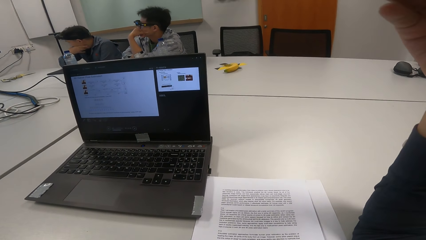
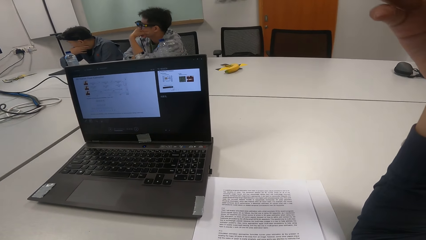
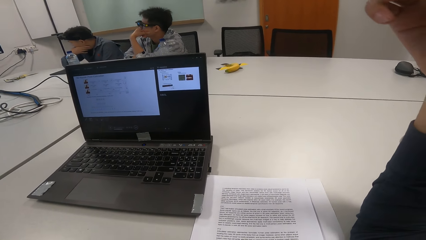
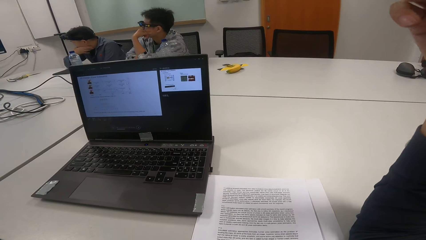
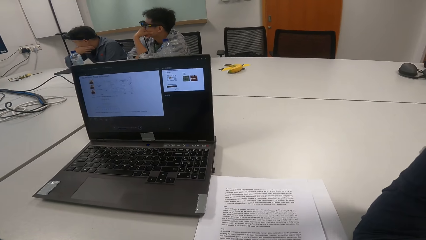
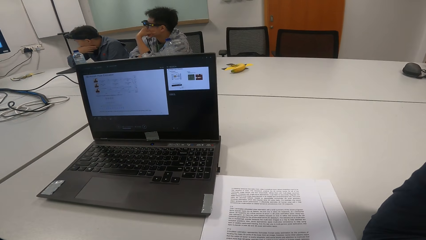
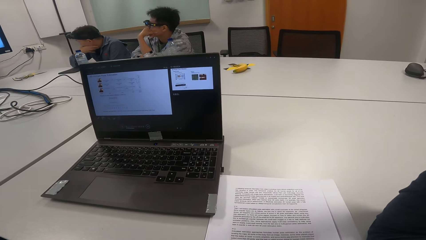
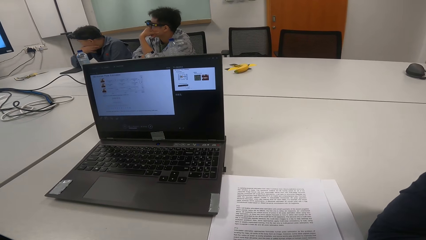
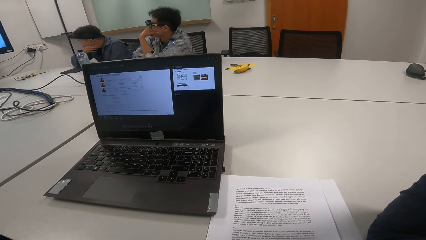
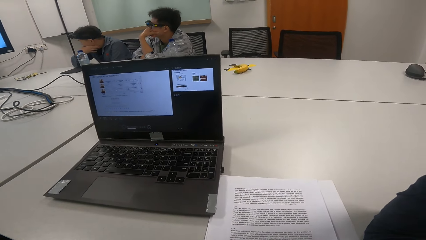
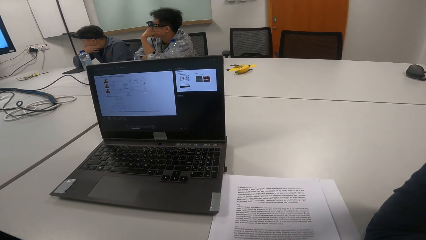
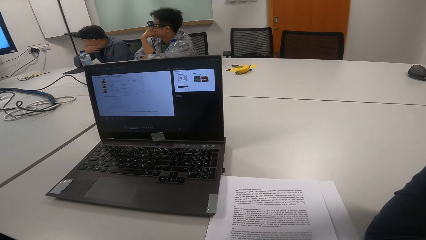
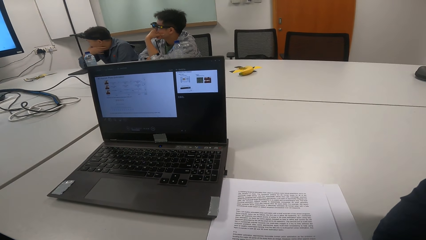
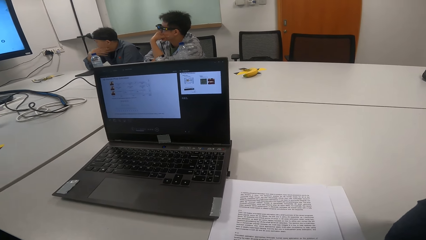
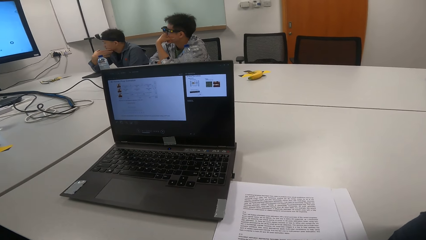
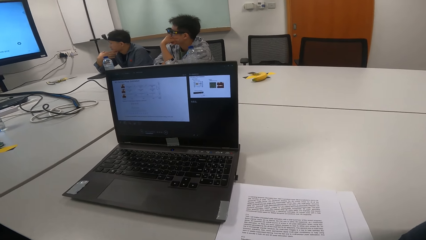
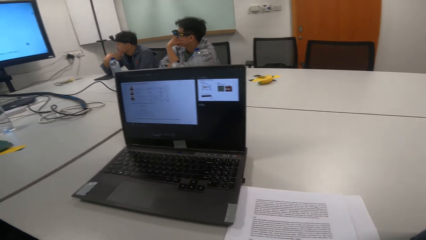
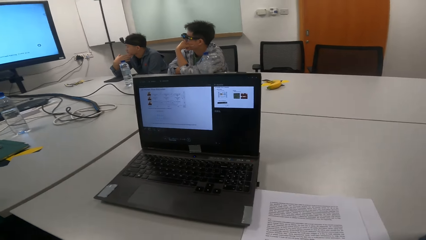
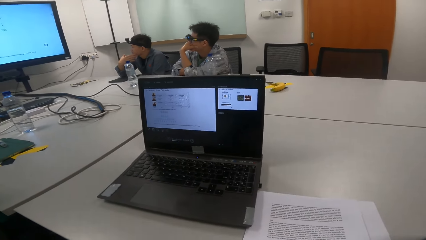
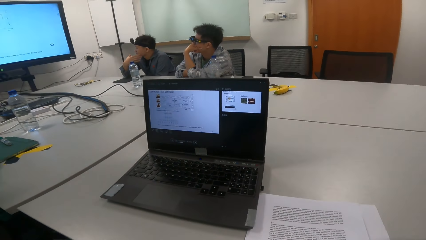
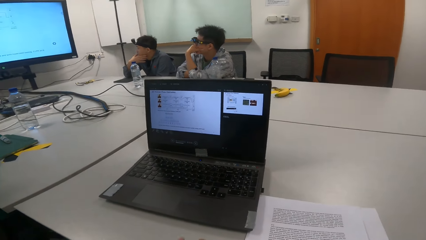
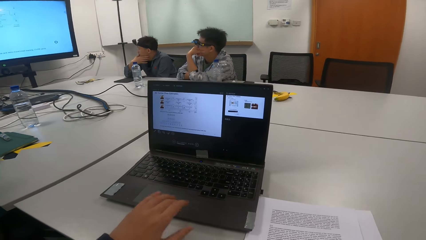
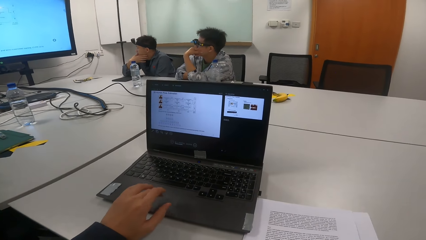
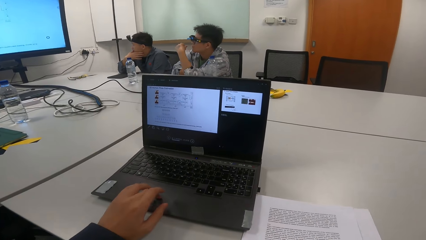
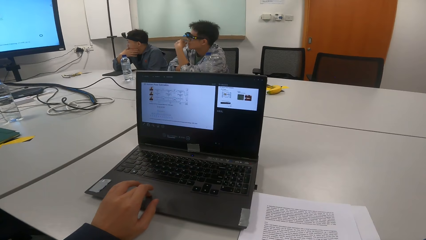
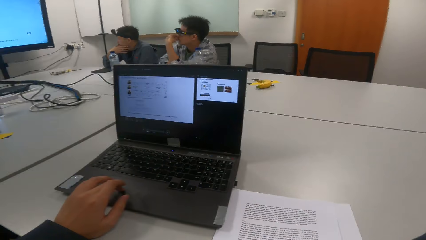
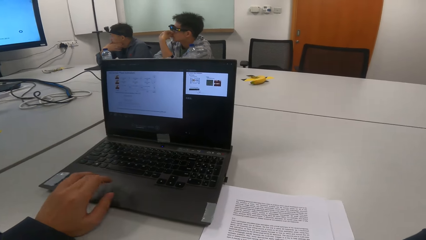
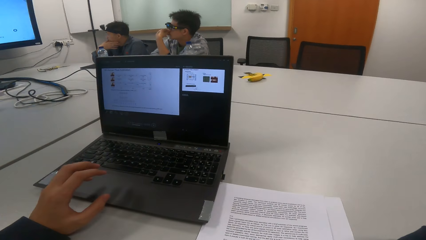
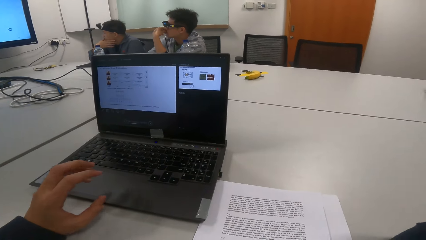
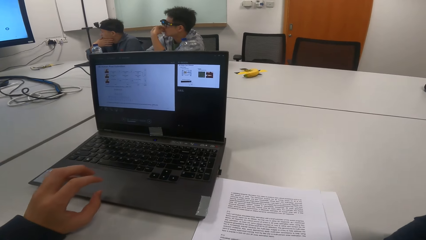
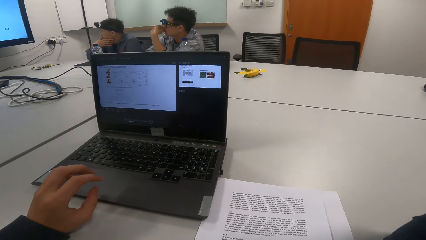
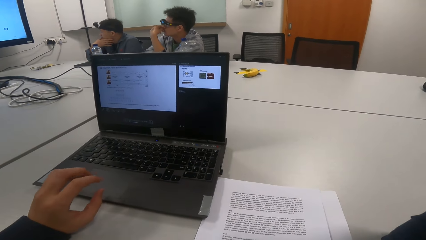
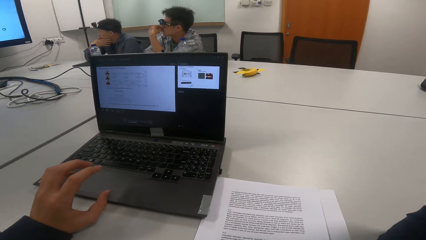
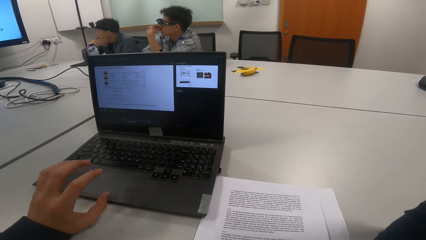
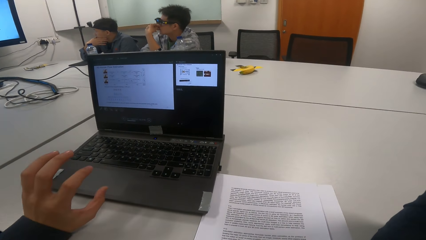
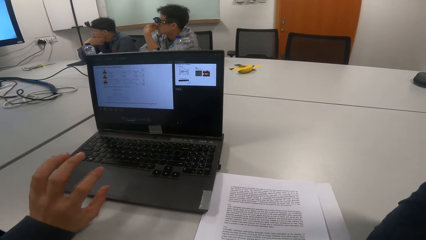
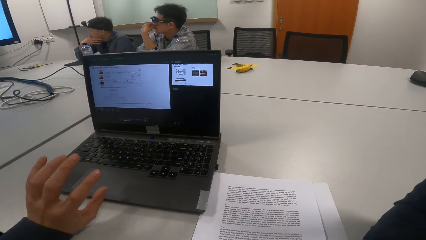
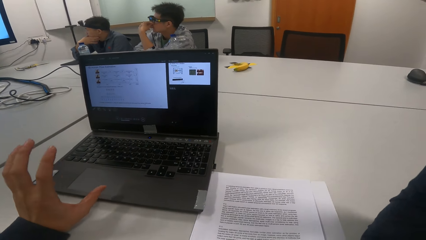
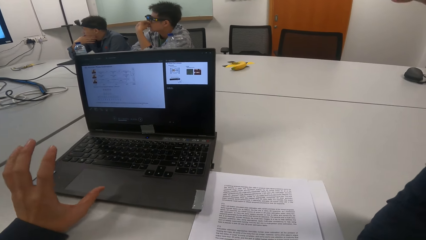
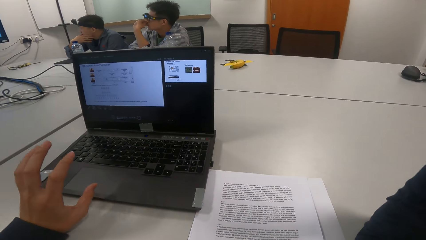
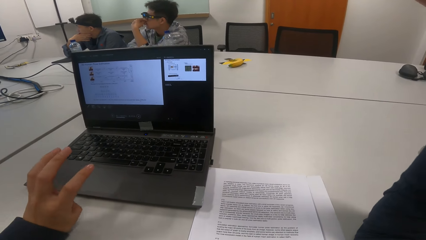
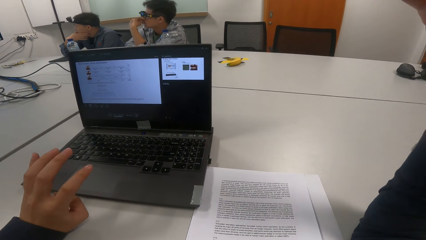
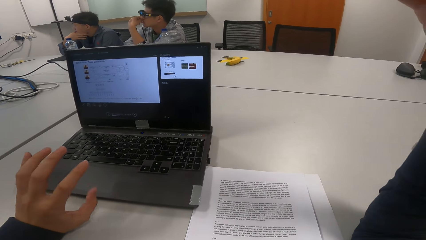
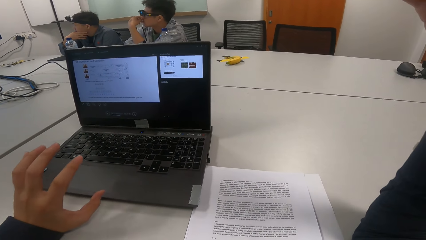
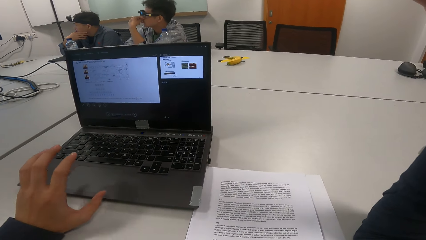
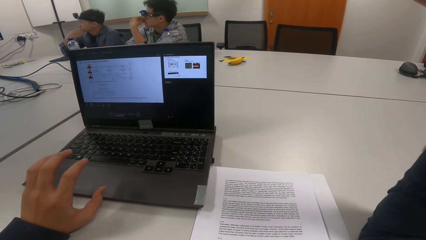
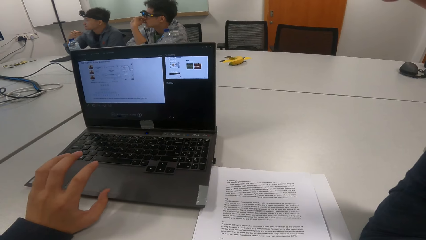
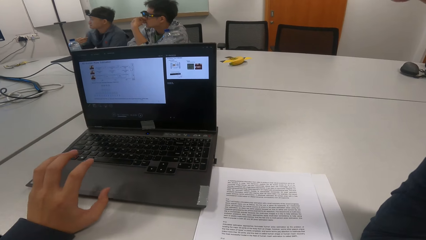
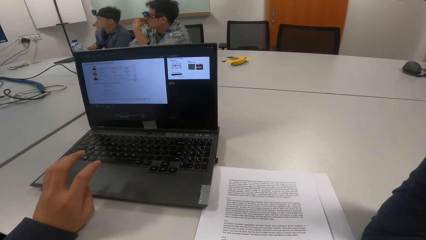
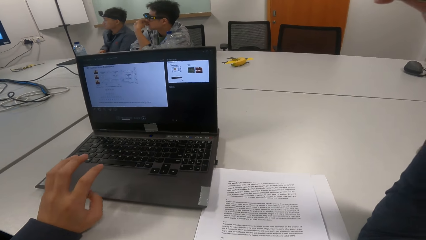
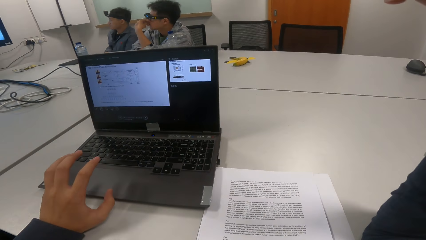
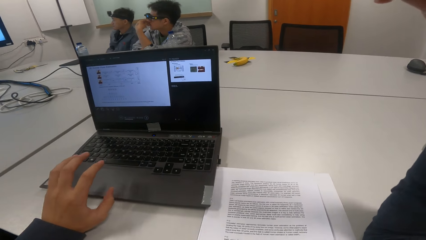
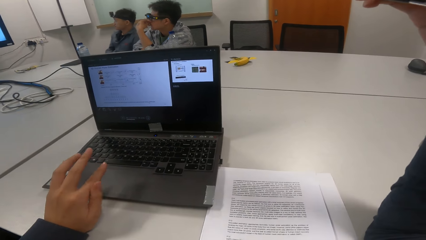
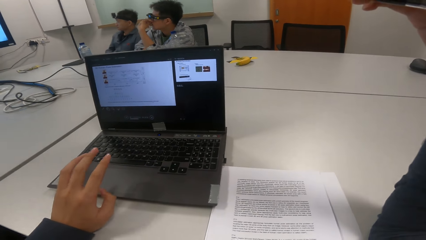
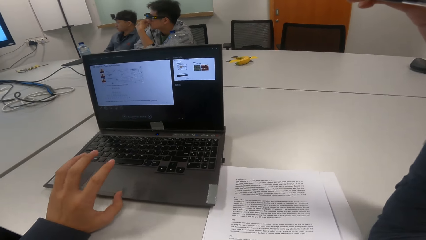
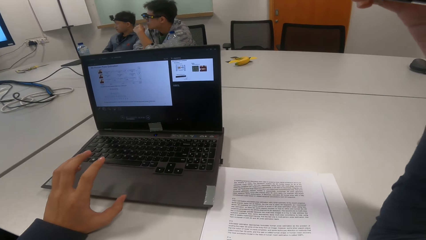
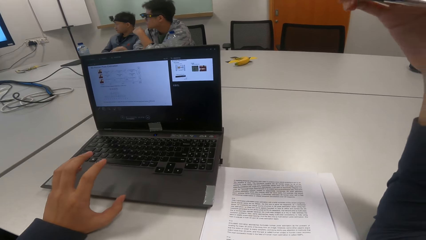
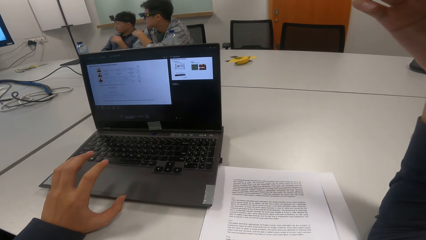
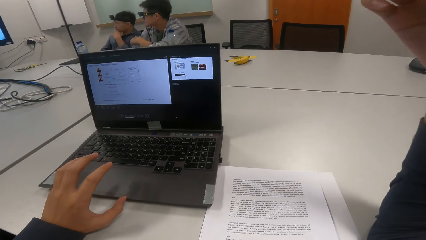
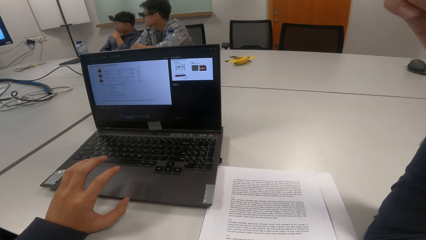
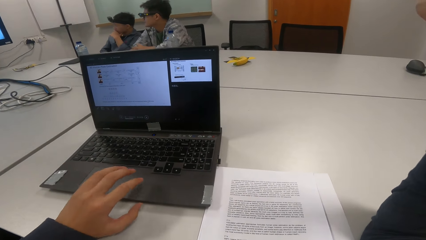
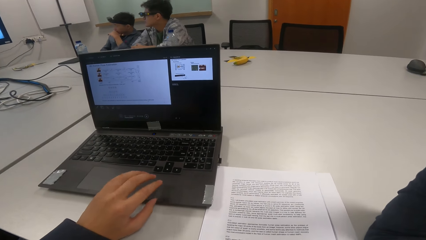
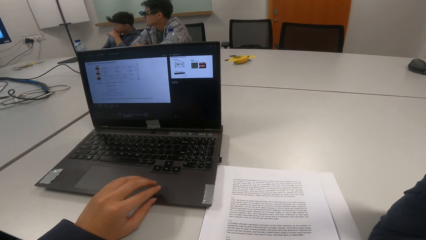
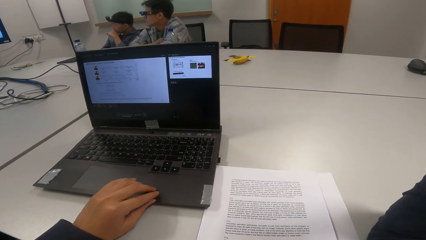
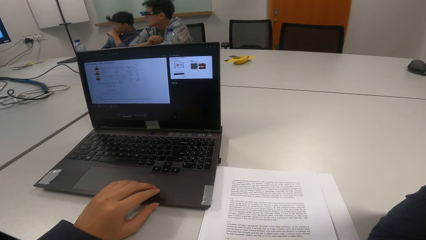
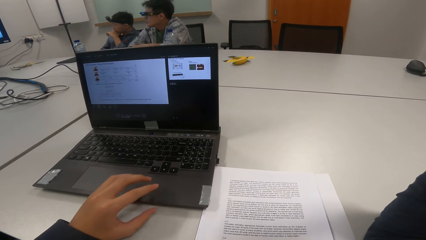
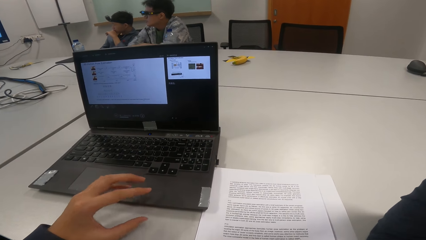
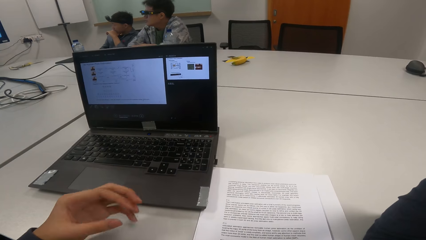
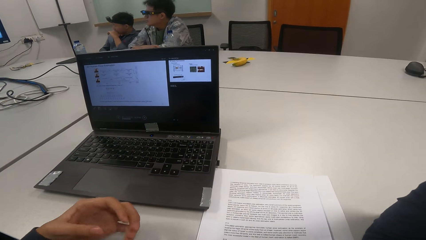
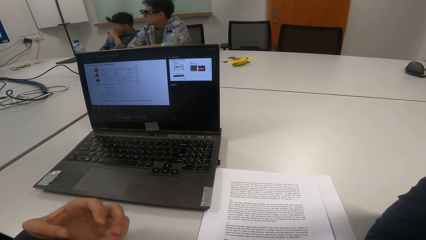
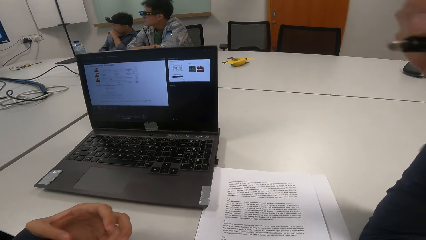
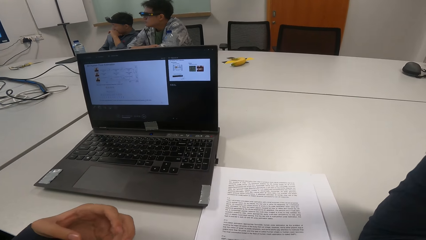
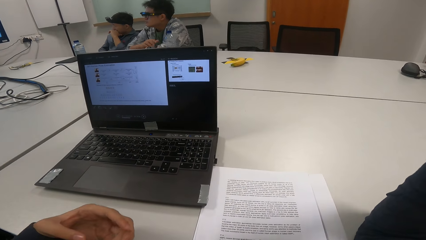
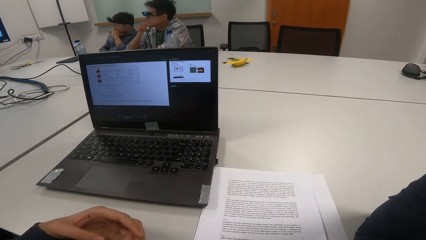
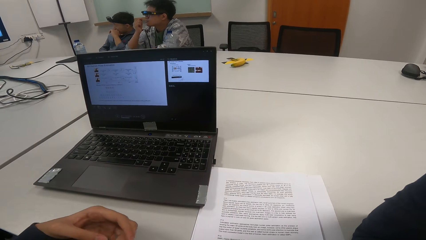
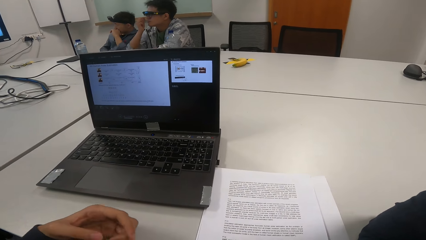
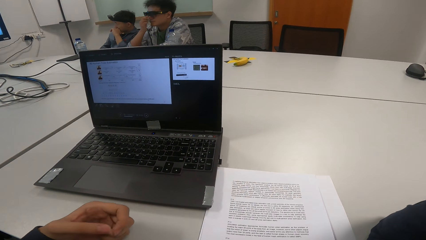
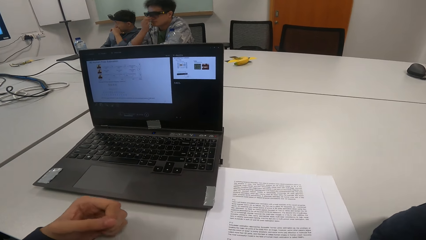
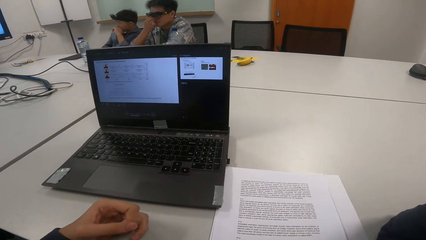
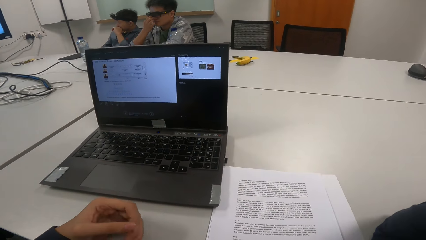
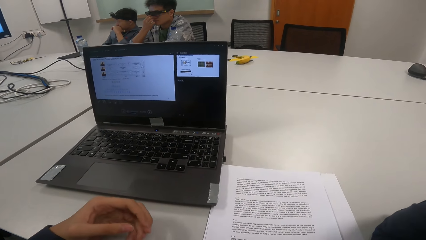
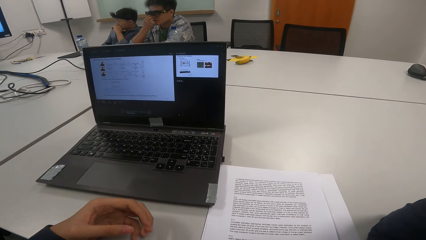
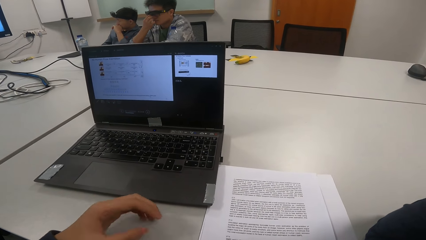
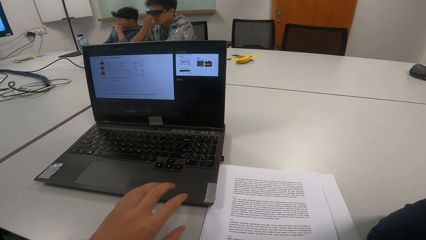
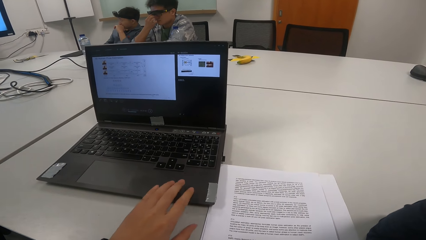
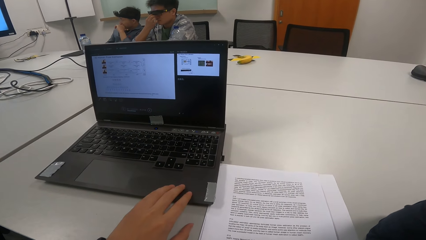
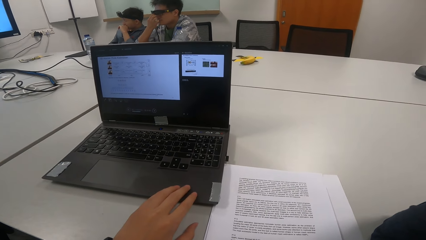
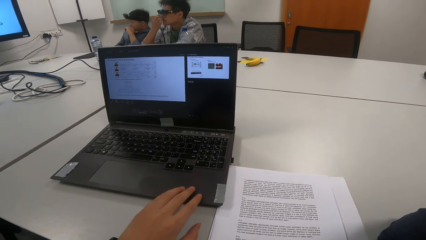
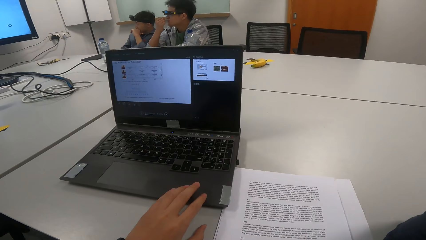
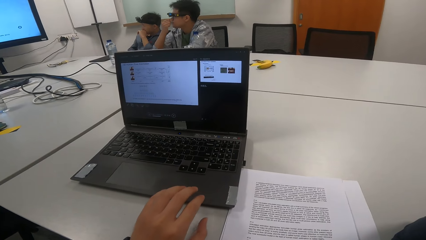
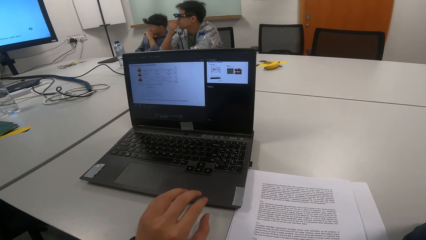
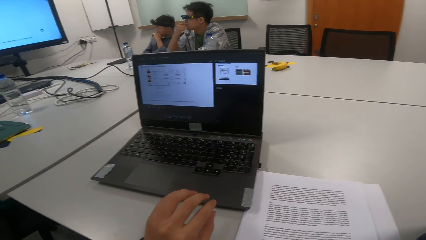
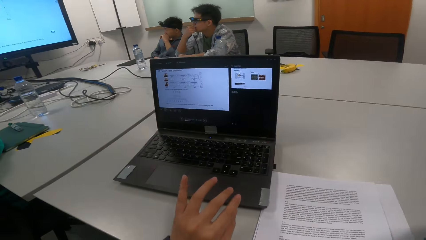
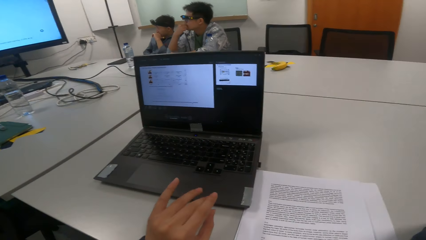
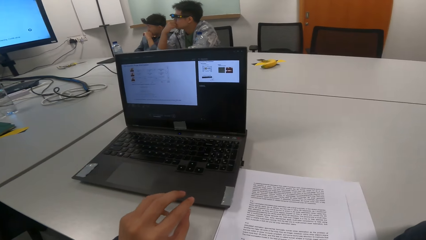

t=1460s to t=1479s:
The camera wearer touches the laptop. They read a presentation. A man adjusts the sitting position. The camera wearer scratches fingers. Another man adjusts the sitting position. The camera wearer touches the laptop. The other man touches the eye.
